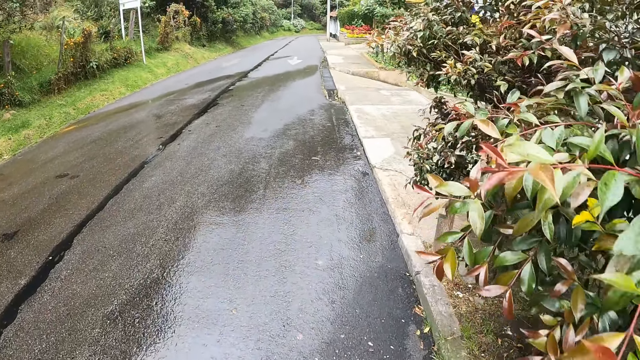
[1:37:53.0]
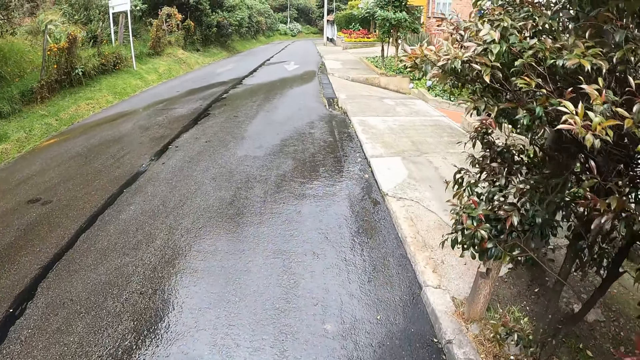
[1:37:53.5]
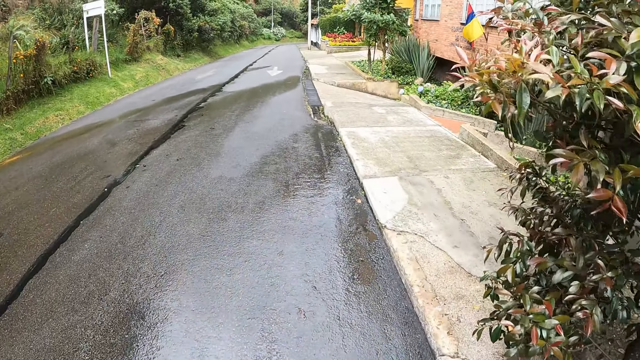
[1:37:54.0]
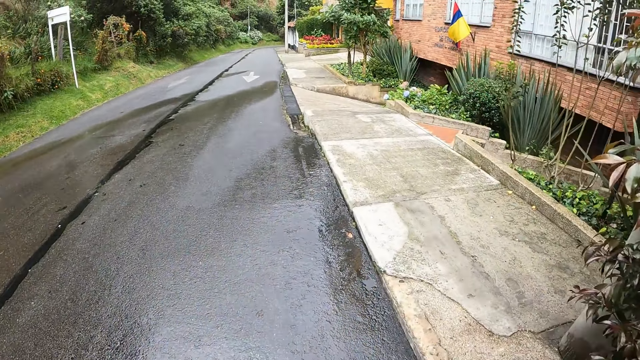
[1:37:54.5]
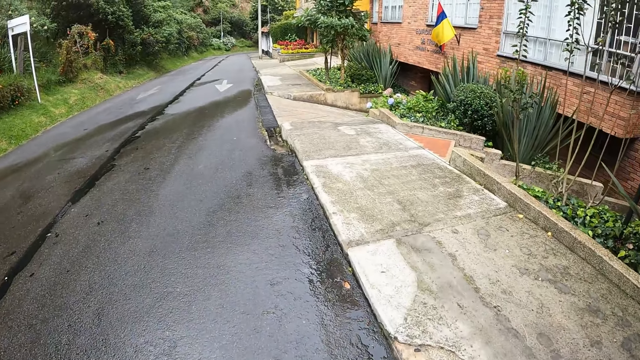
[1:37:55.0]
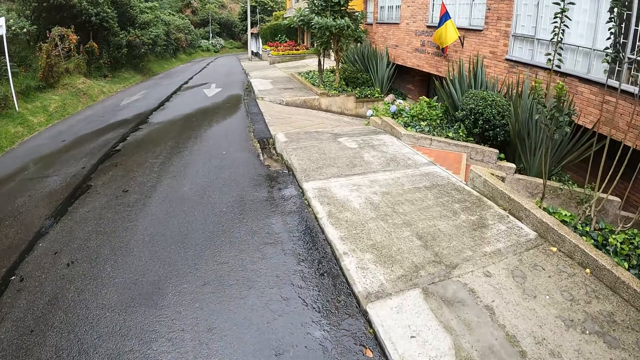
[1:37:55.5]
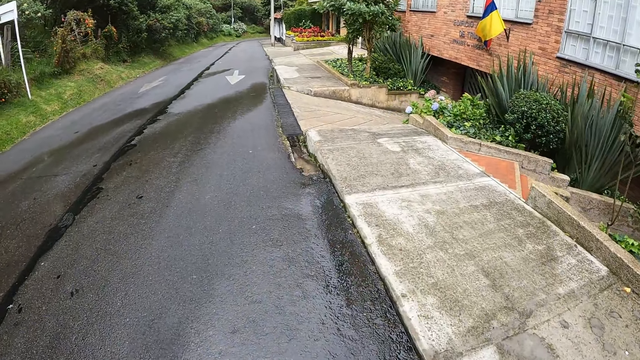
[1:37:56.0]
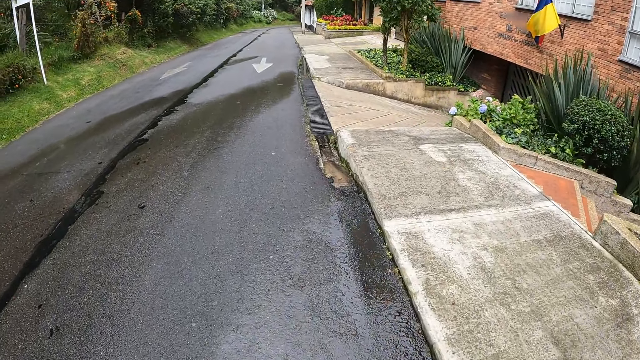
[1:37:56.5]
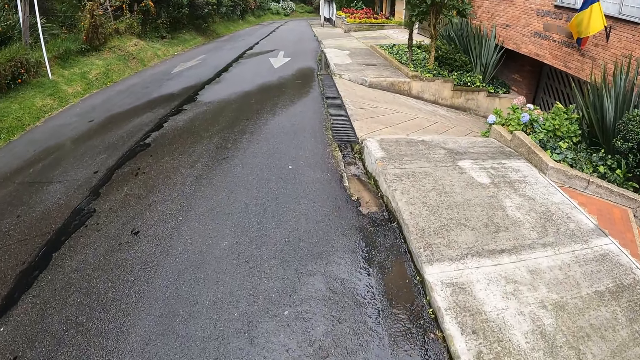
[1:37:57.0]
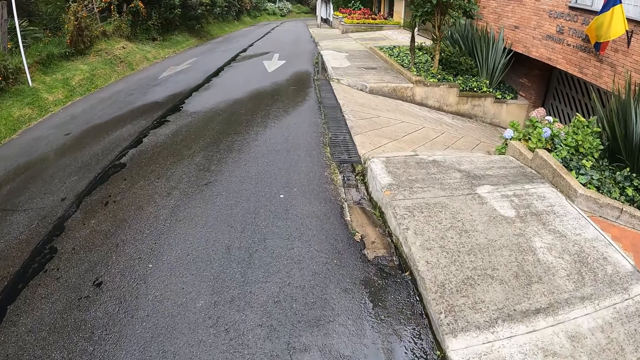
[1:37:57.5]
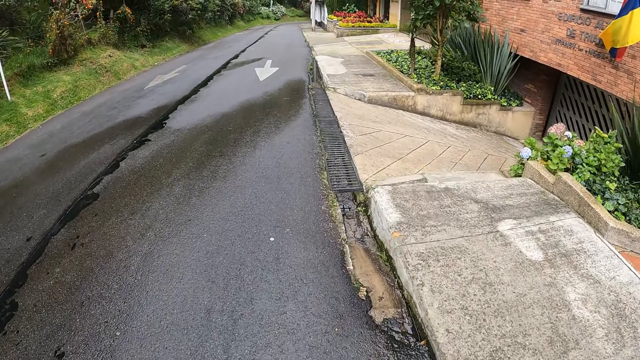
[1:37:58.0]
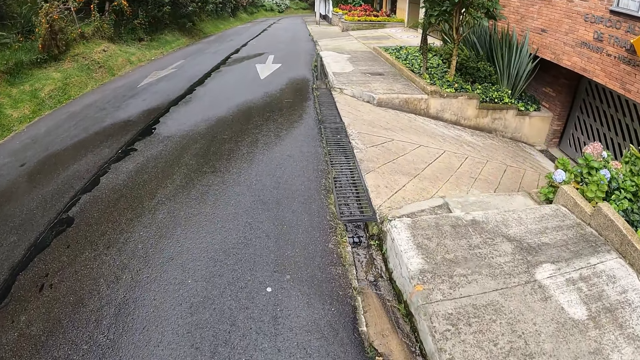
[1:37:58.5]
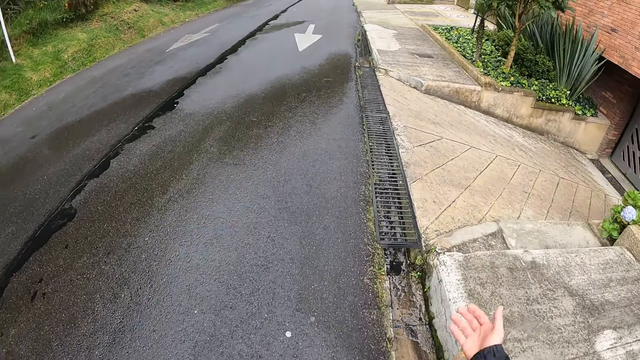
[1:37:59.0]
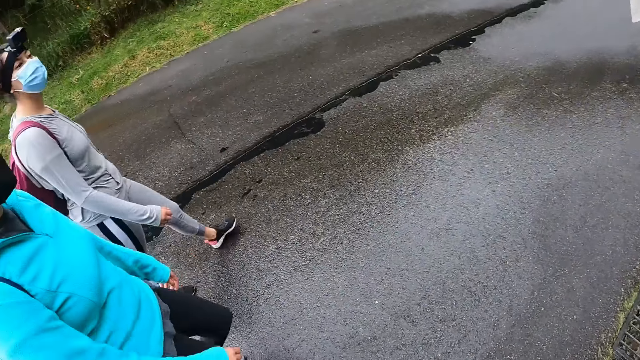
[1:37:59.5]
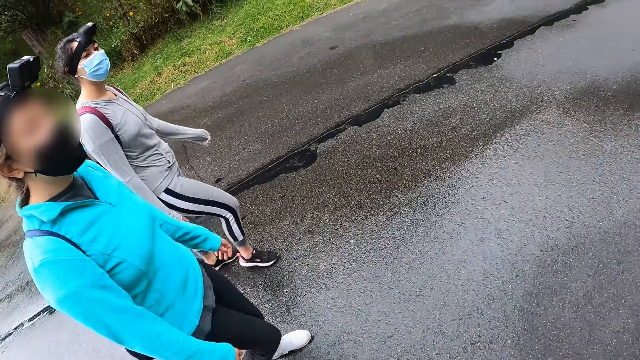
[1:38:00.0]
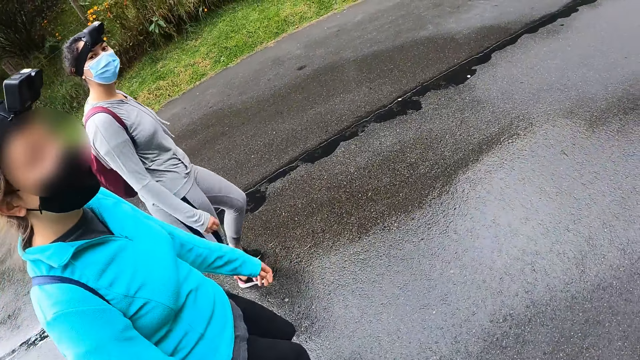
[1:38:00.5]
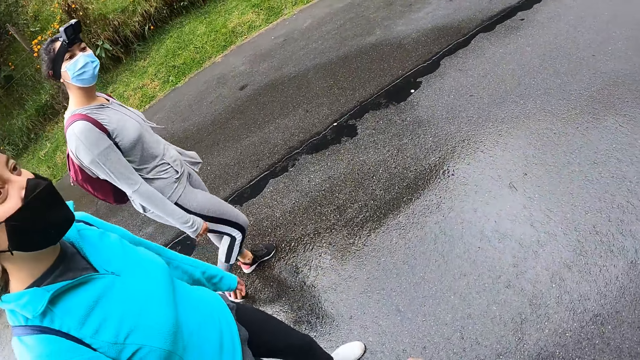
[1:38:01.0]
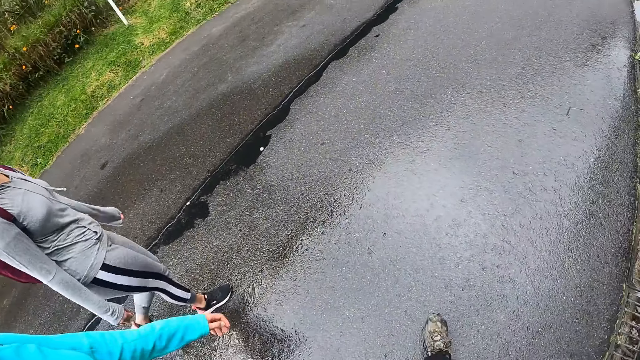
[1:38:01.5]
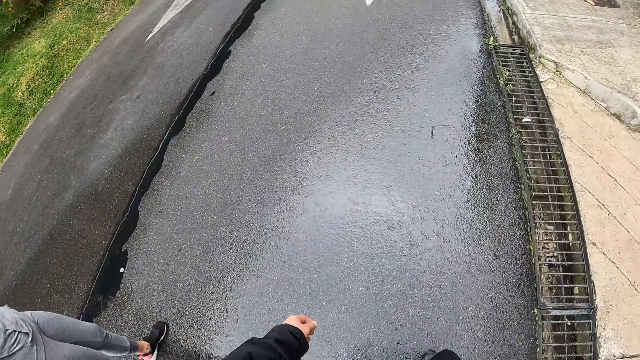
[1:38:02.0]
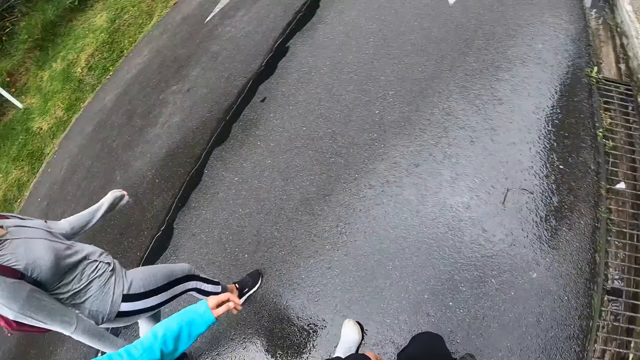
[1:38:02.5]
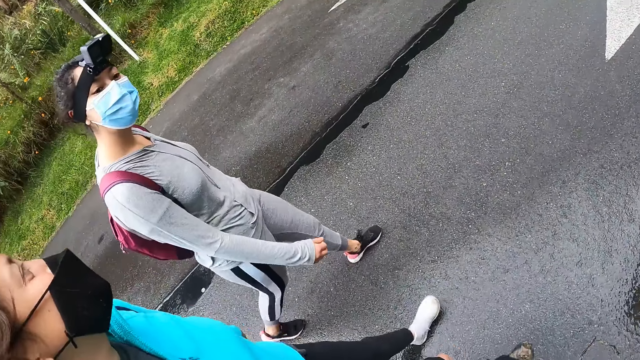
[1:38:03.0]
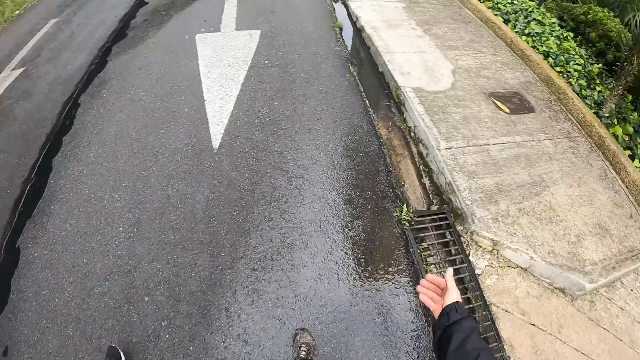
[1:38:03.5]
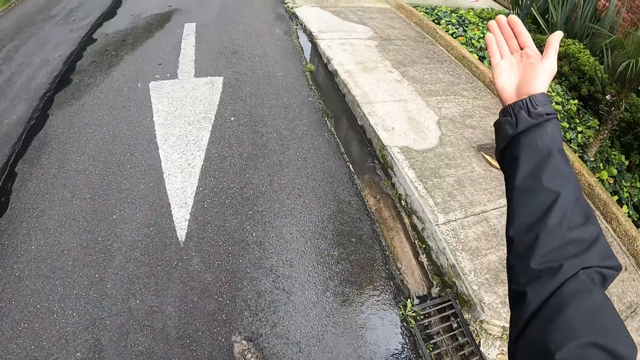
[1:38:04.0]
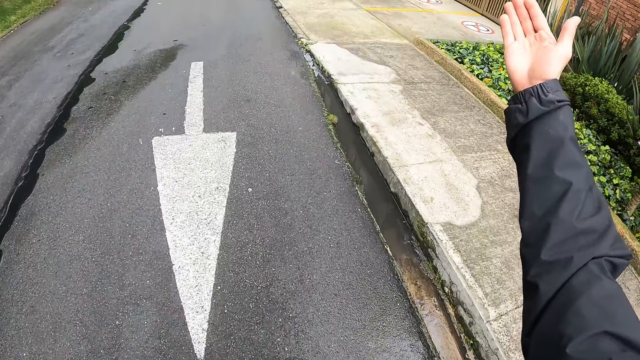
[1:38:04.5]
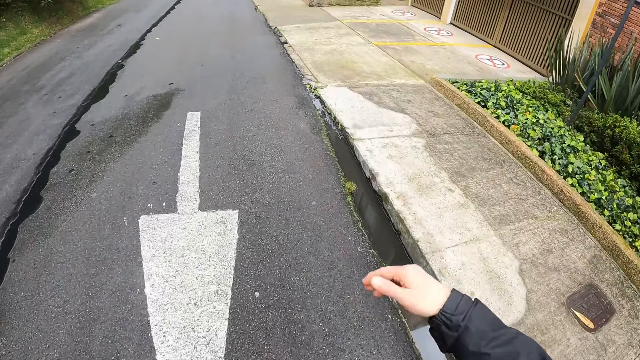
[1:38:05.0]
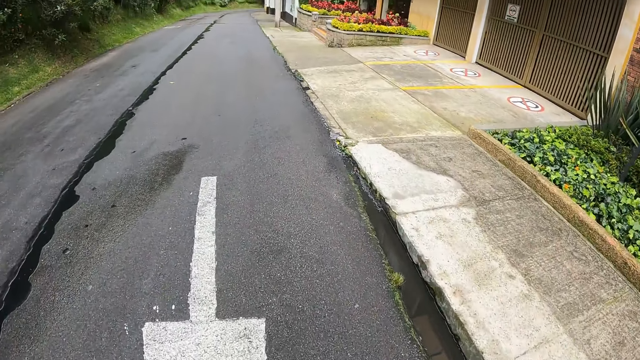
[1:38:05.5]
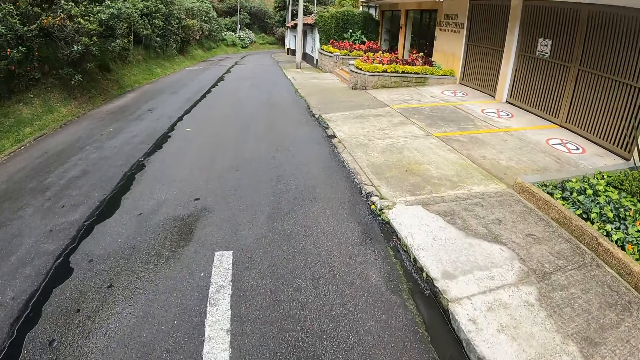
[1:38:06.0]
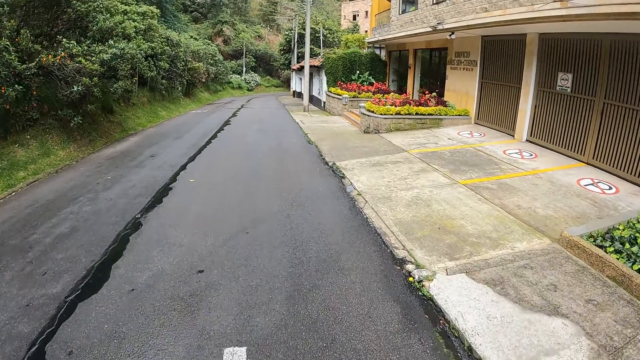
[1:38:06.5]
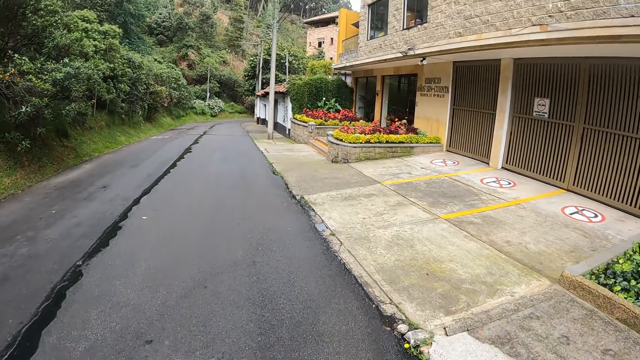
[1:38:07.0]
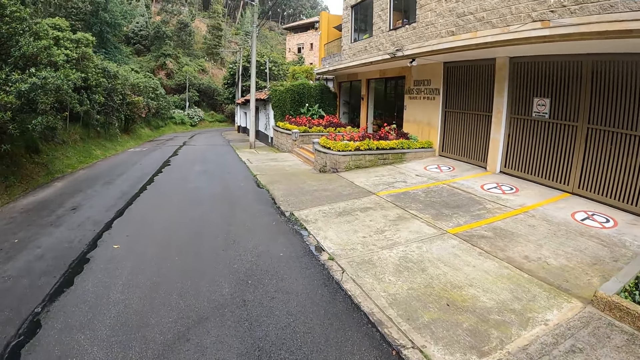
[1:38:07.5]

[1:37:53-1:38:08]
The camera wearer looks around the road. A lady interacts with the camera wearer. The camera wearer gesticulates with his right hand. He walks on the road.

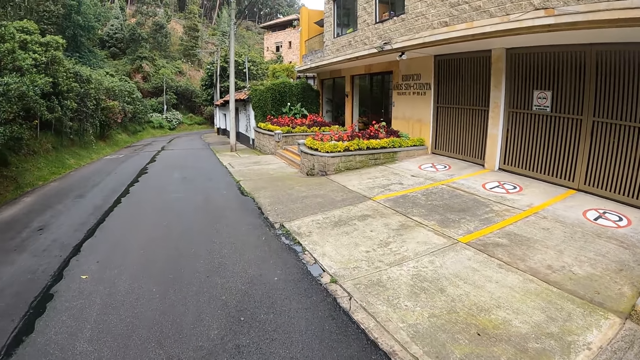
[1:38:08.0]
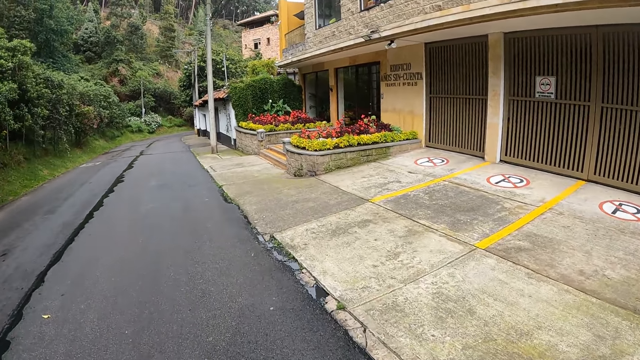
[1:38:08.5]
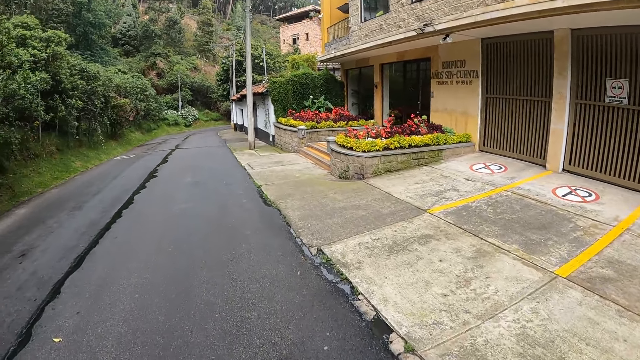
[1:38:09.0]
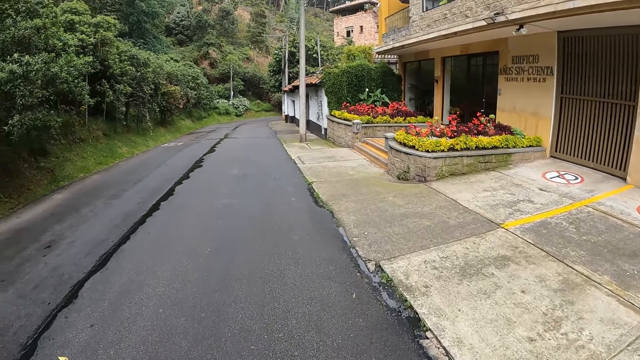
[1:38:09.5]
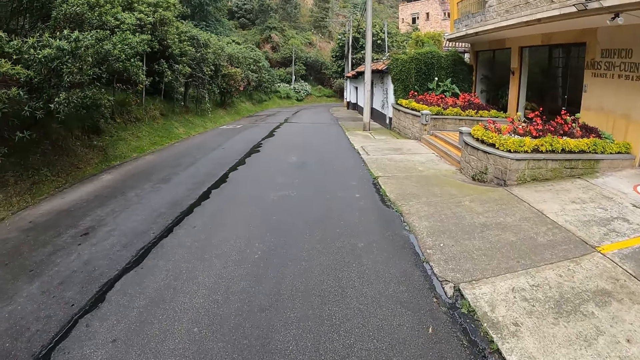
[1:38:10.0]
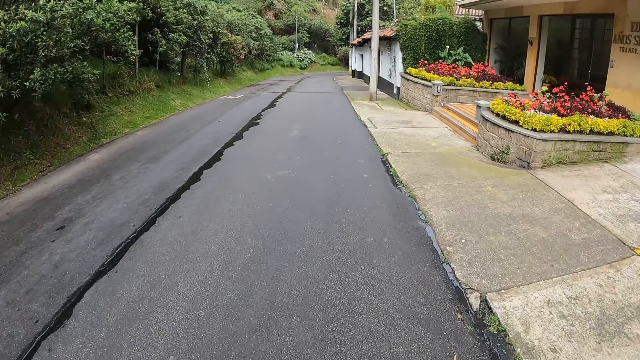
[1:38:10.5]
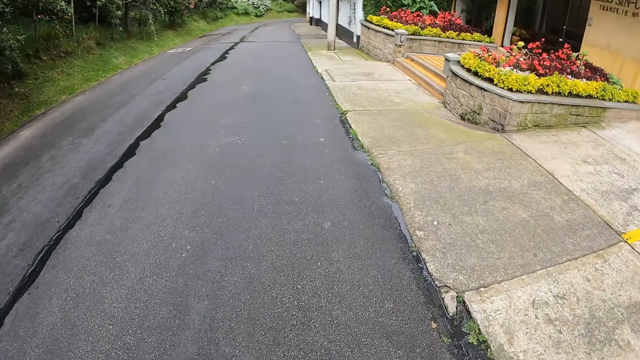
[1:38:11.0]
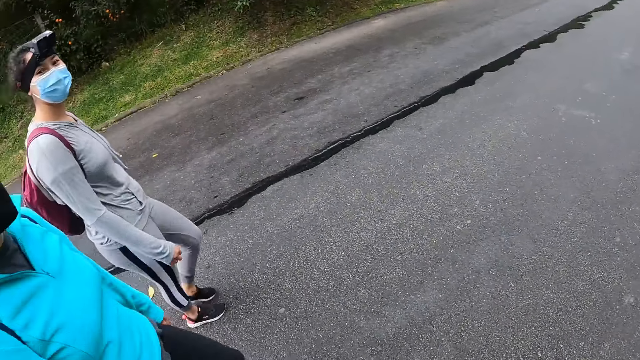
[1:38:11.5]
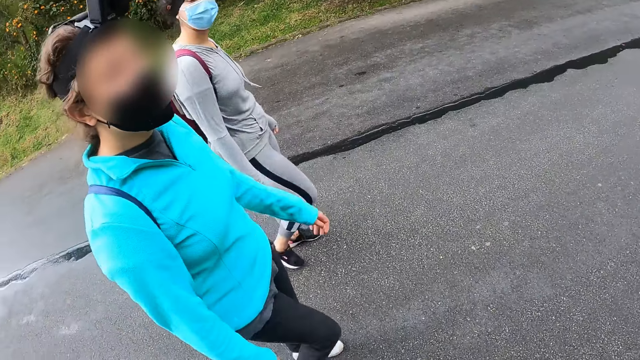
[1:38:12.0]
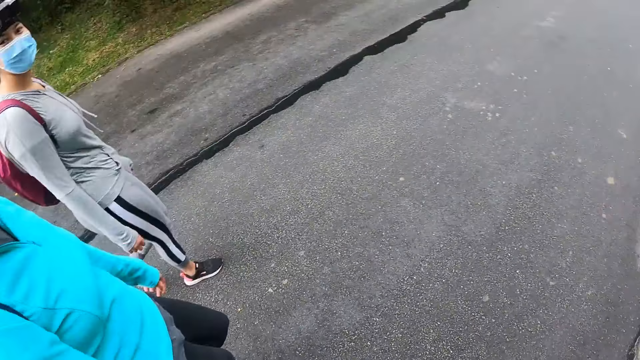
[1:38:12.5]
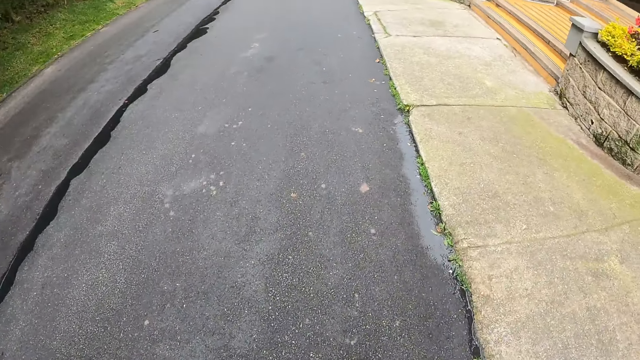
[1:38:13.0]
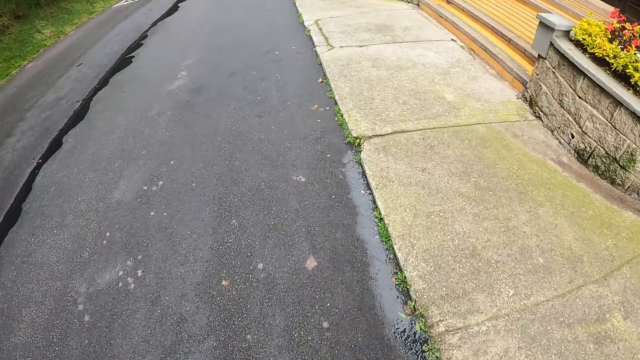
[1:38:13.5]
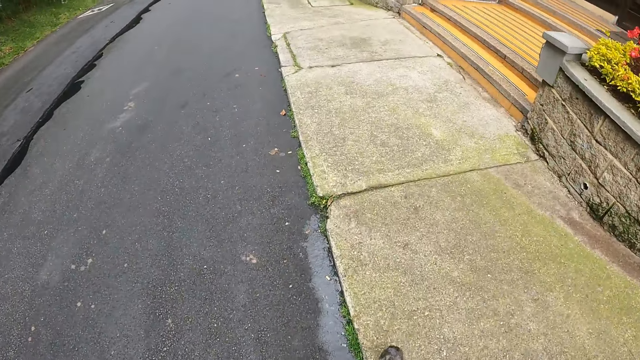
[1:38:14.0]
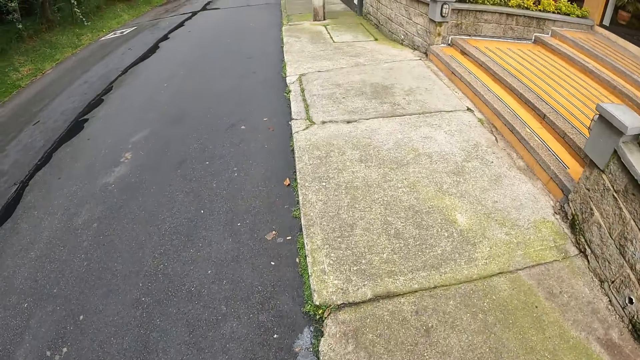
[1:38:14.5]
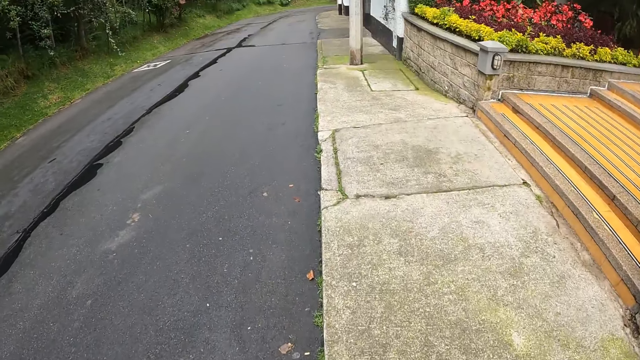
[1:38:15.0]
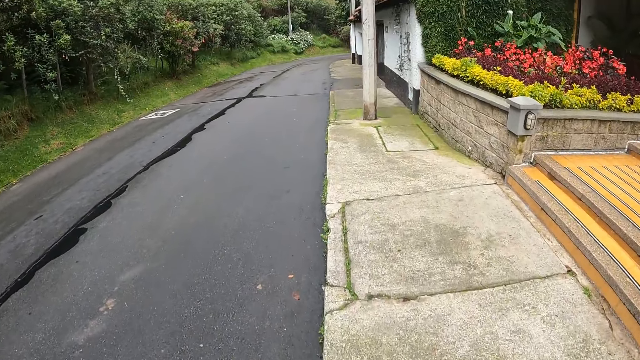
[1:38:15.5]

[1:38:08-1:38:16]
The camera wearer interacts with a lady. They walk on the road.
